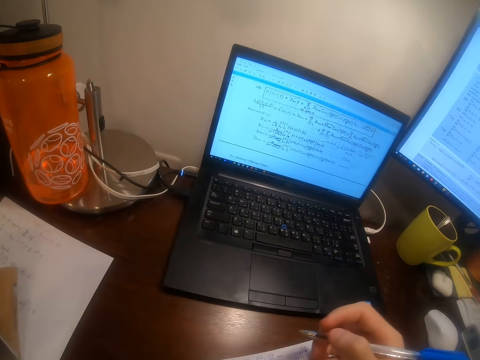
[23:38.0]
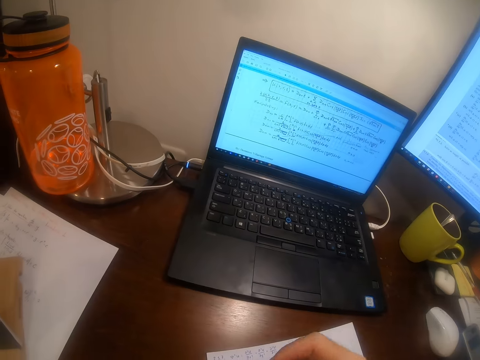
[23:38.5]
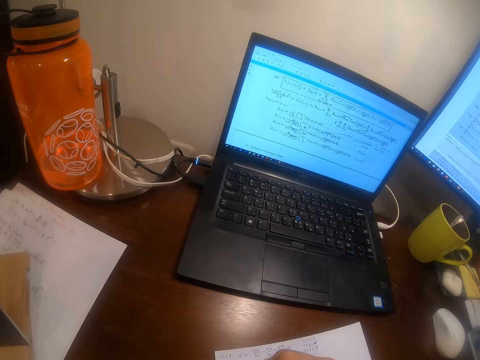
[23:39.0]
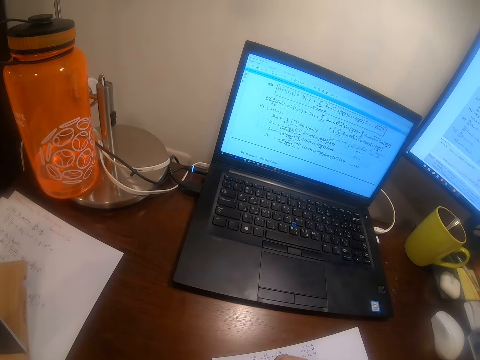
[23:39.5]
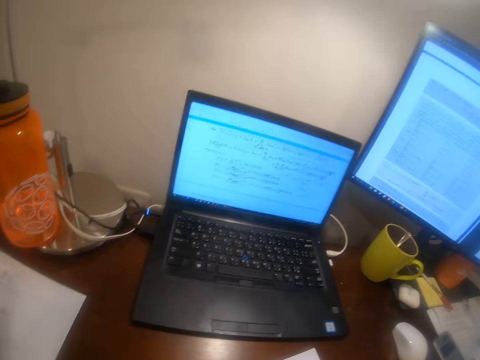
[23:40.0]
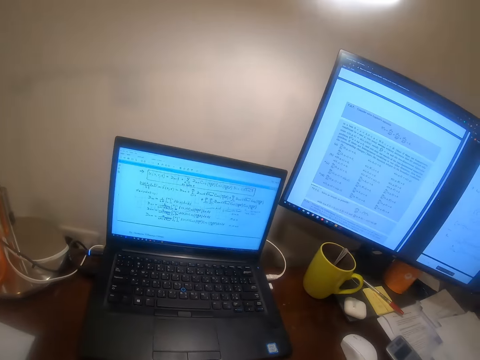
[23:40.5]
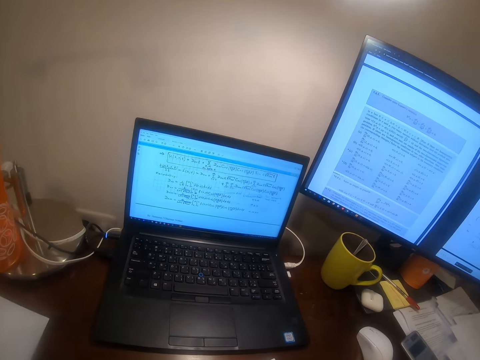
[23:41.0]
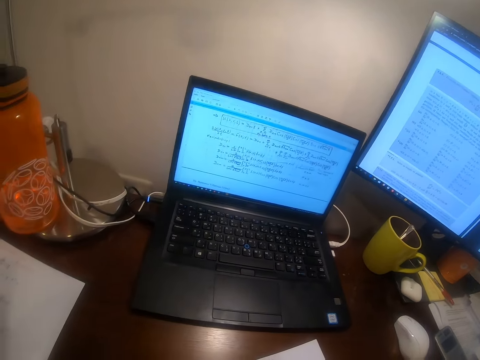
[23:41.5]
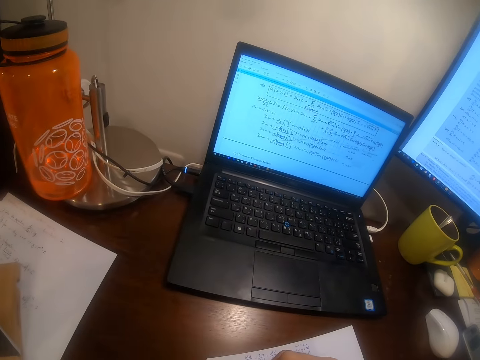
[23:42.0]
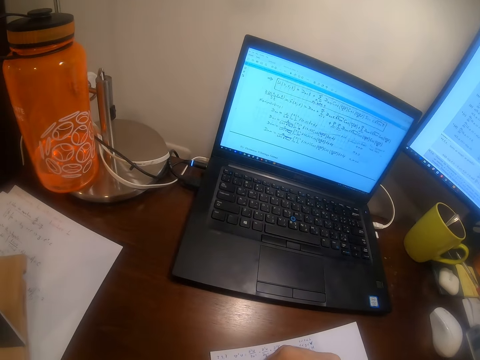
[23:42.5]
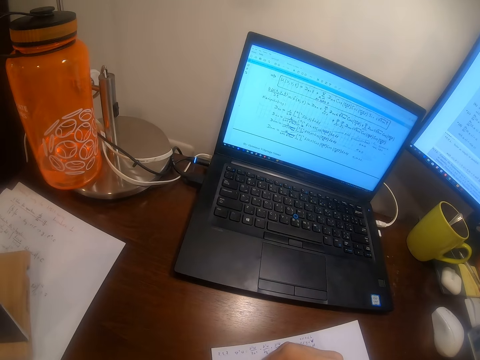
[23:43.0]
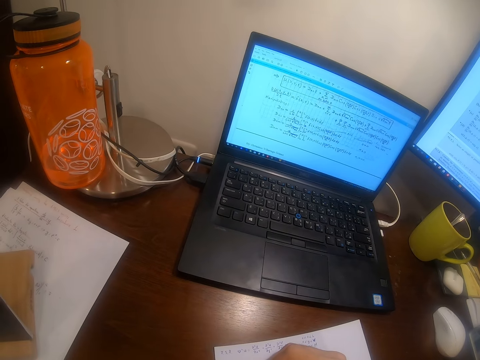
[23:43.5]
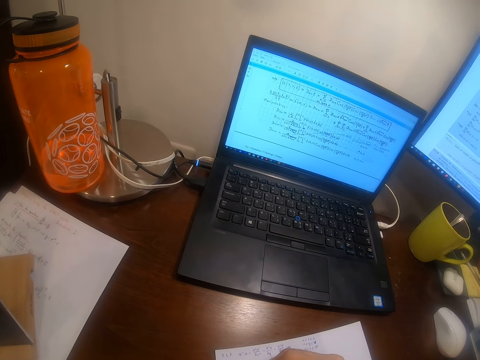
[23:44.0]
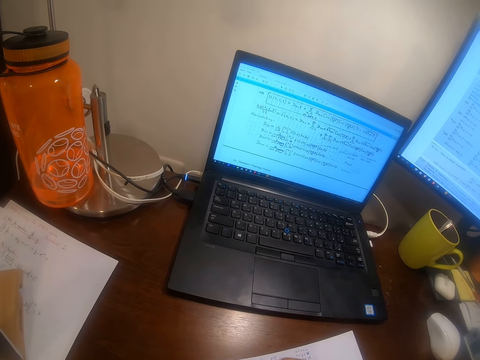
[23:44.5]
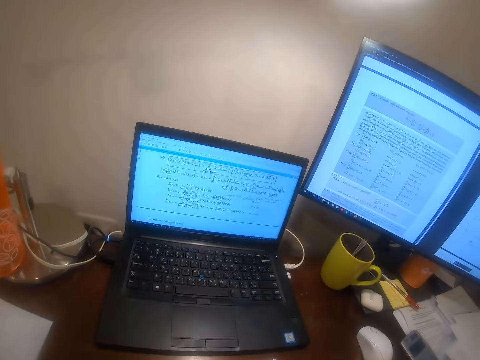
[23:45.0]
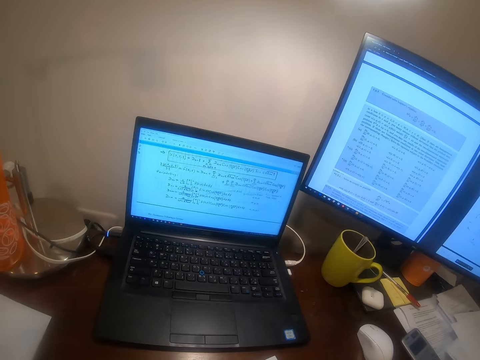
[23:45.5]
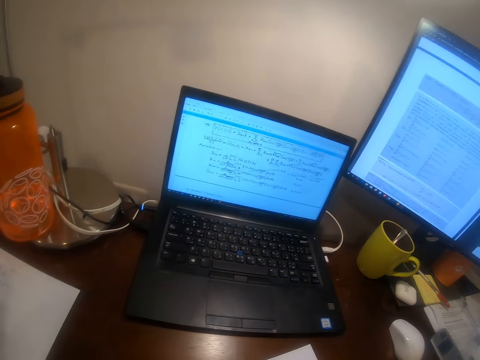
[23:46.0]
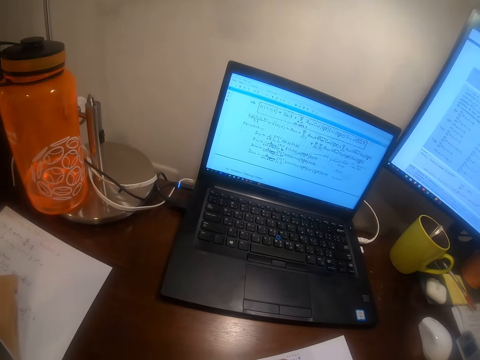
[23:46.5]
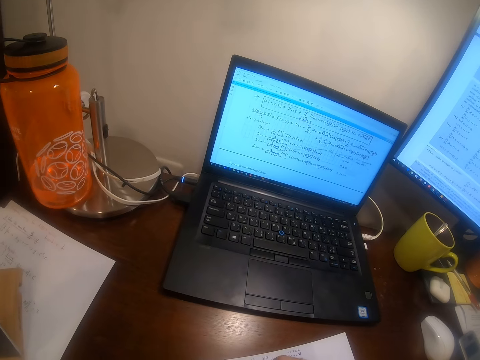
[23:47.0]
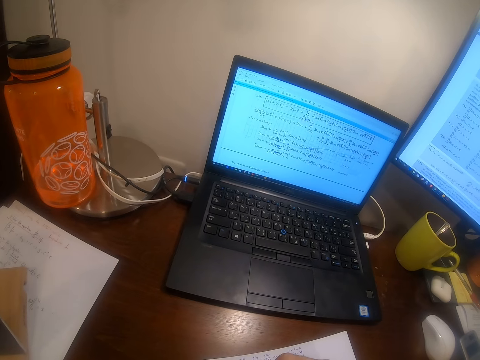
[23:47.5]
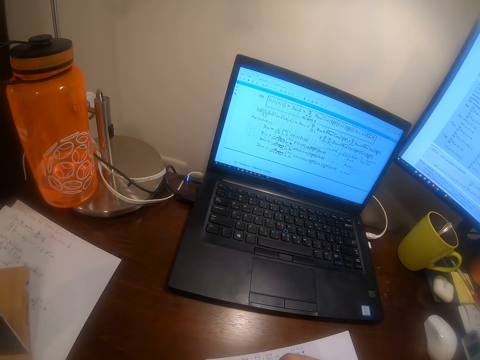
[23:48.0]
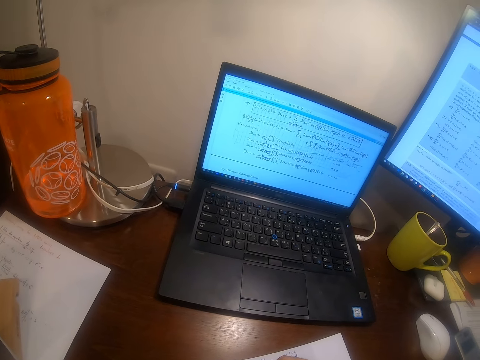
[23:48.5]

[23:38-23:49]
The camera wearer solves mathematics on the paper with the pen in his right hand. He looks at the desktop. He writes on the paper. He looks at the machine. He writes on the paper.

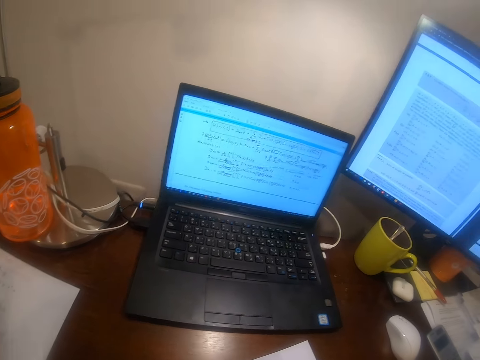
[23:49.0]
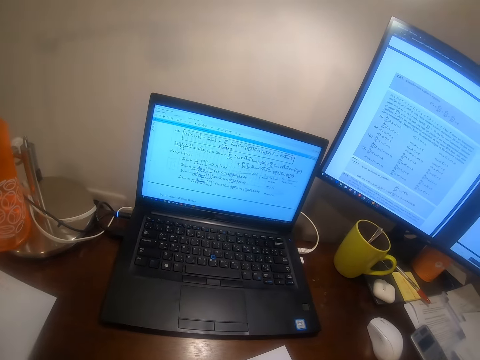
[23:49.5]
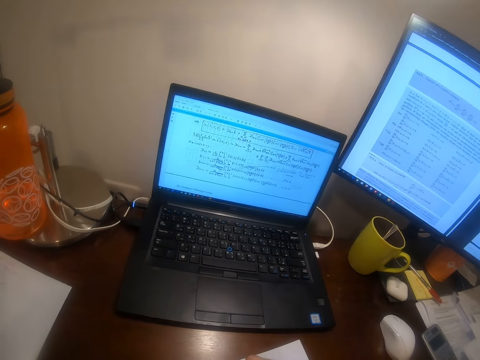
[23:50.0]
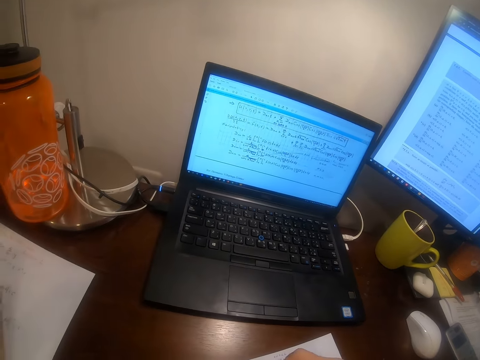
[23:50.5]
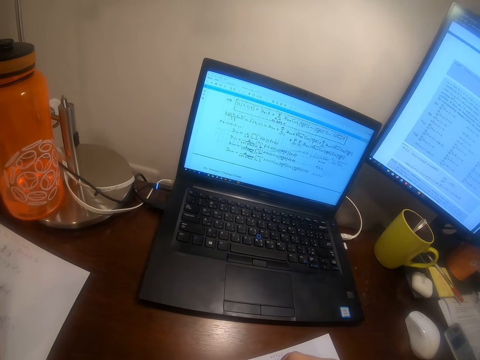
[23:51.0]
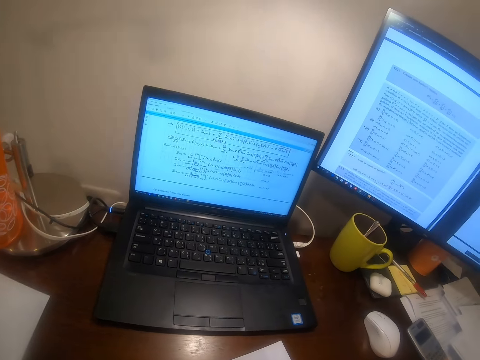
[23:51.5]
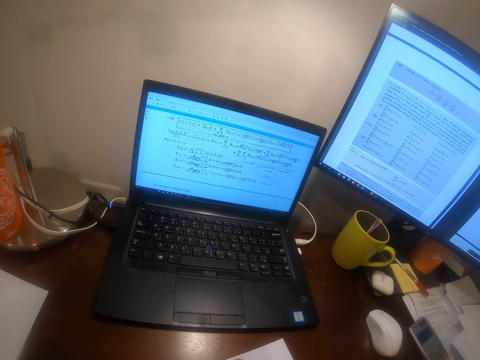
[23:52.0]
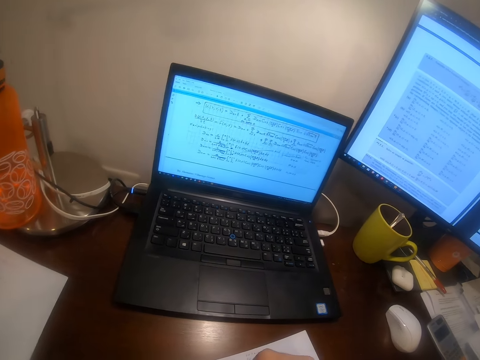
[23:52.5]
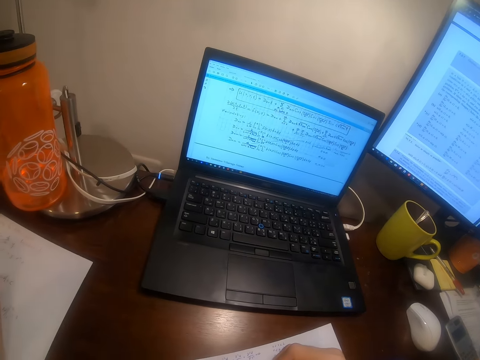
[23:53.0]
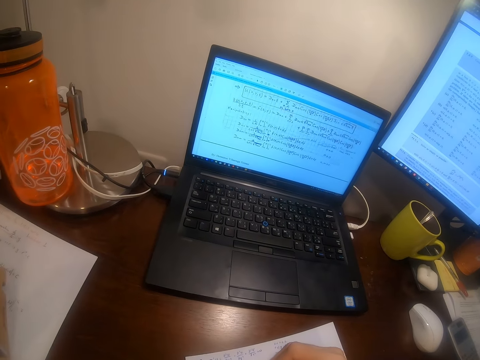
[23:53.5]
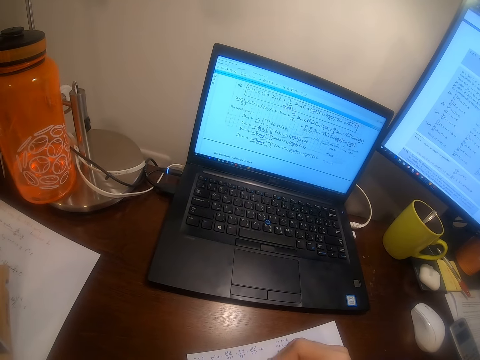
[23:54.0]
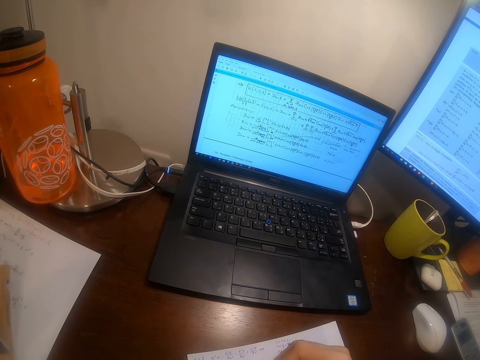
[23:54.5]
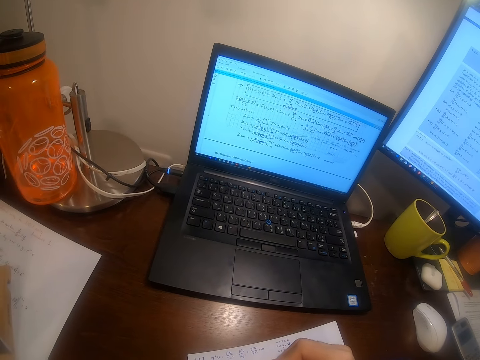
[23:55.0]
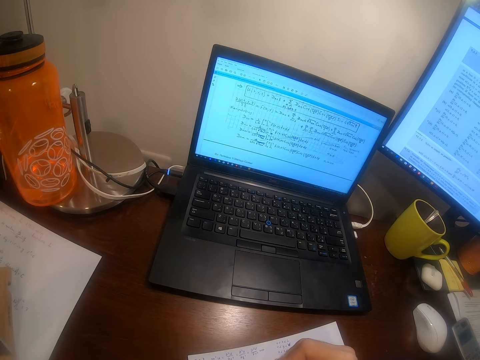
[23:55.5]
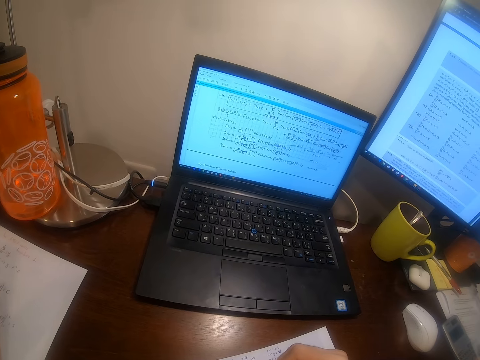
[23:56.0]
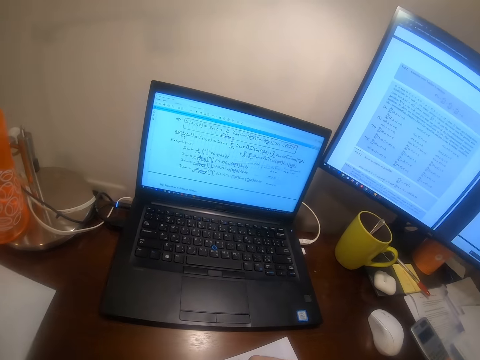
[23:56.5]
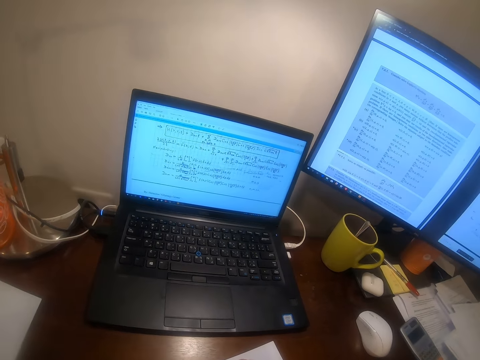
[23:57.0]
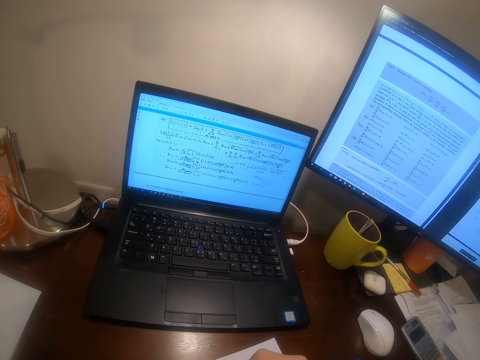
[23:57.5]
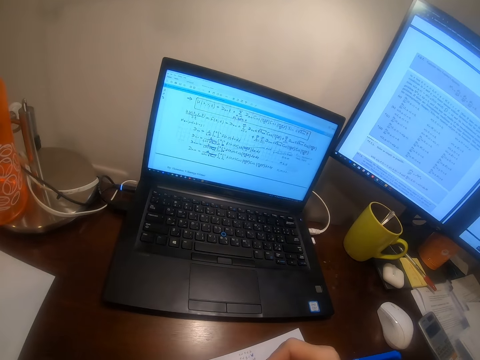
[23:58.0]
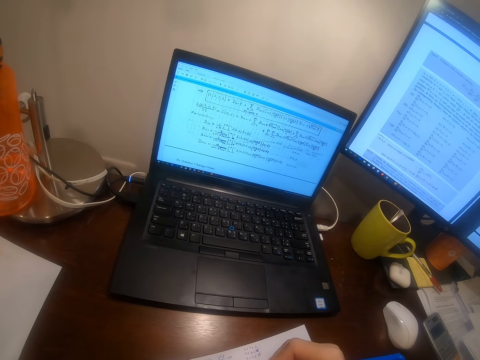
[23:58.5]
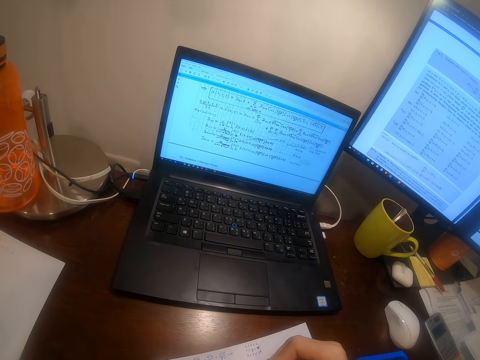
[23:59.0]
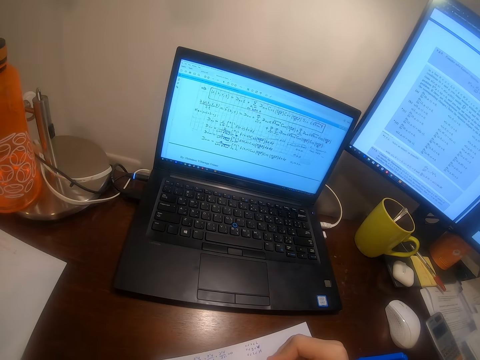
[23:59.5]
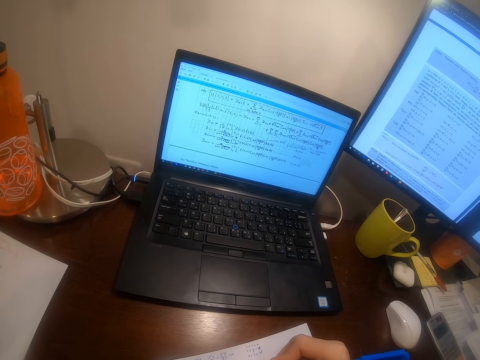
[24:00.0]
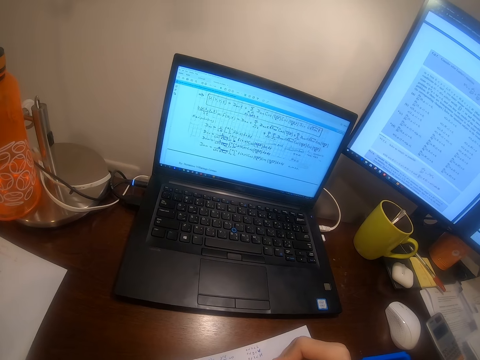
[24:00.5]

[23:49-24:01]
The camera wearer looks at the desktop. They write on the paper. They look at the machine. They write on the paper.

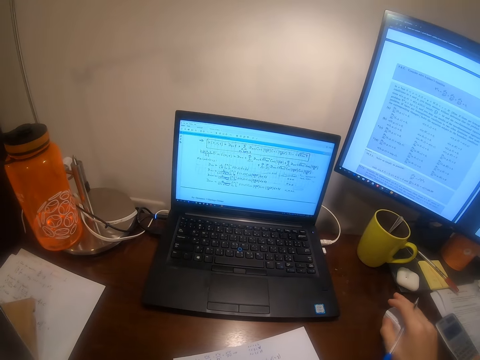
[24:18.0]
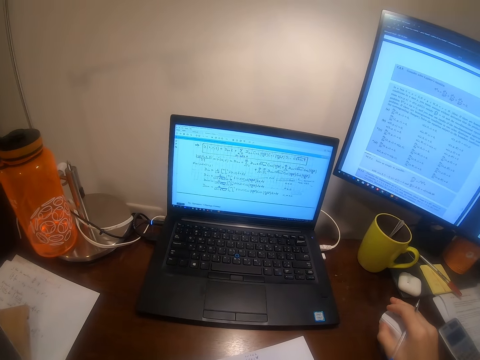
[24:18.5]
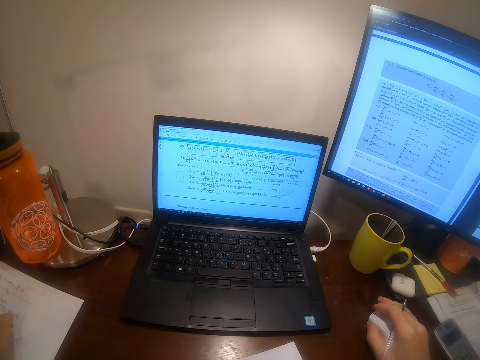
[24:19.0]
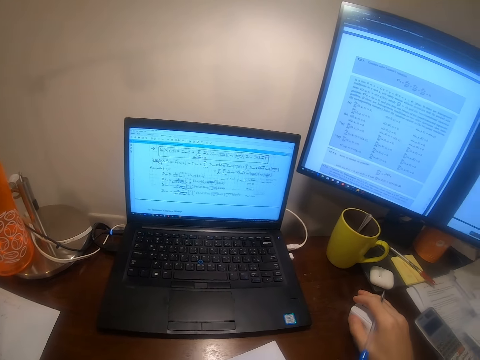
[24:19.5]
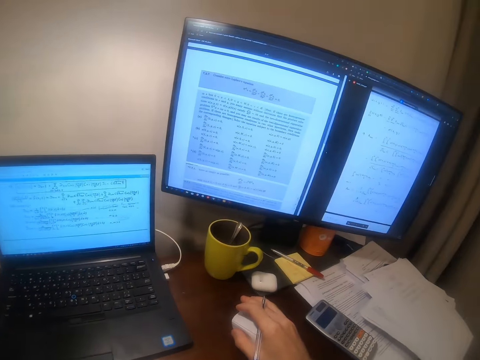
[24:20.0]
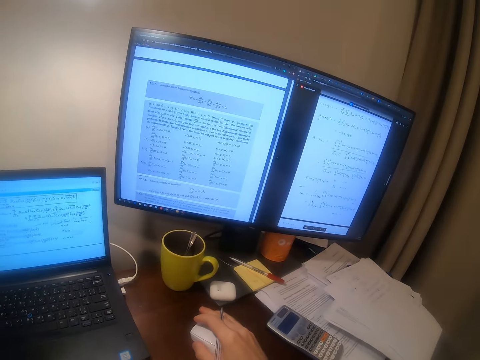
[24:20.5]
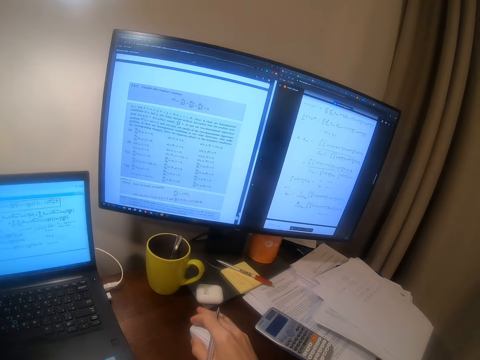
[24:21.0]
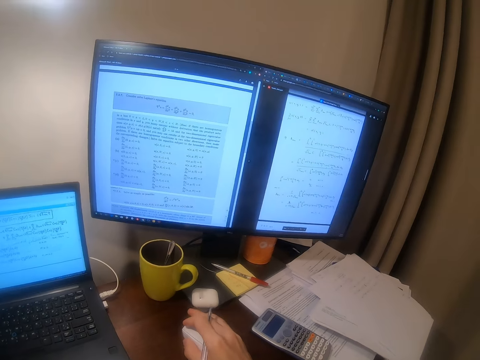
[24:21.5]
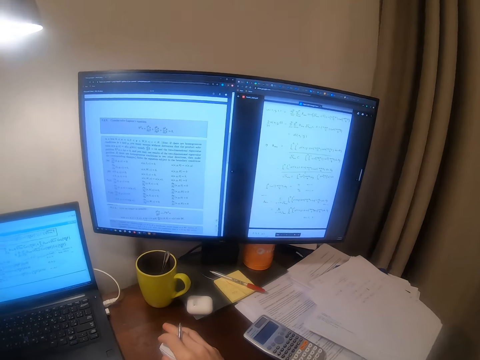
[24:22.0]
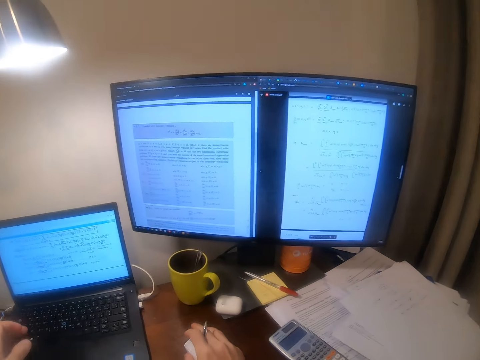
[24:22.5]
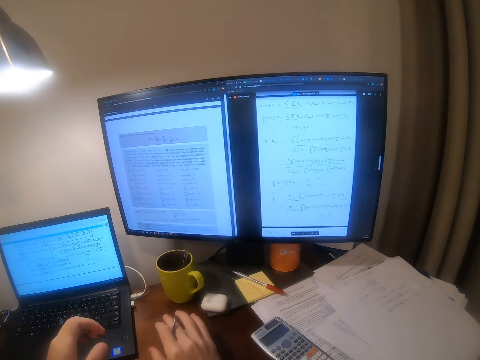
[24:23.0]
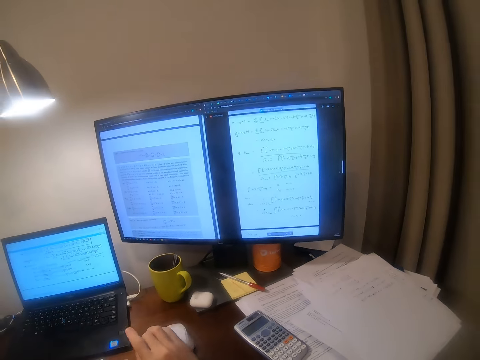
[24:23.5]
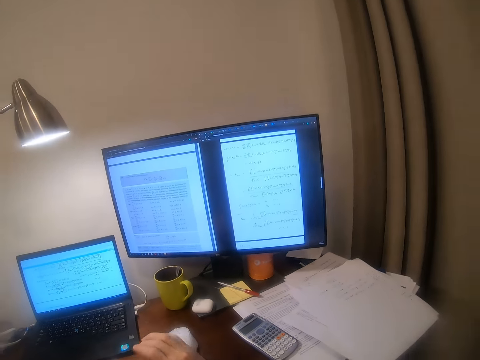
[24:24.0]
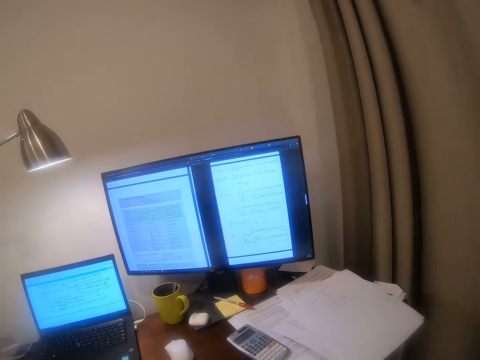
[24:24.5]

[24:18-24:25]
The camera wearer operates the computer with the mouse in his right hand. He scrolls the desktop. He drops the pen on a table.
